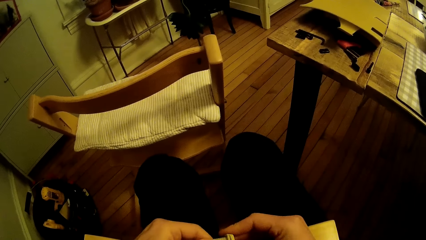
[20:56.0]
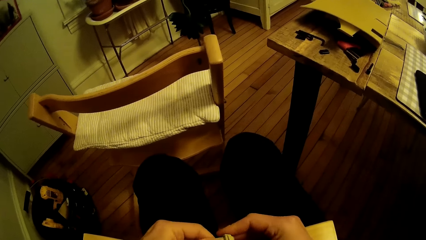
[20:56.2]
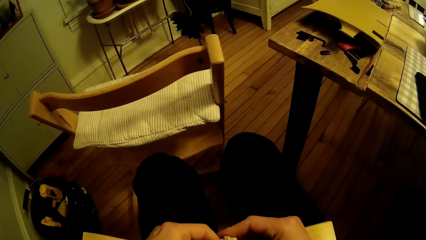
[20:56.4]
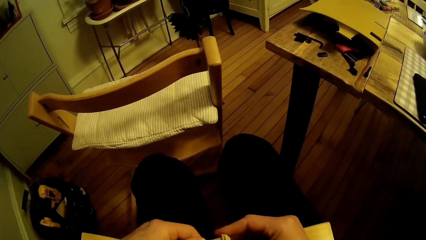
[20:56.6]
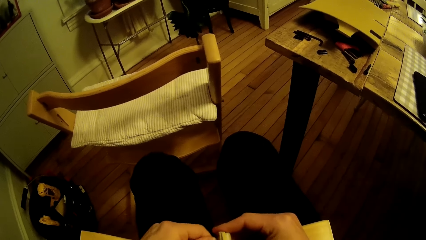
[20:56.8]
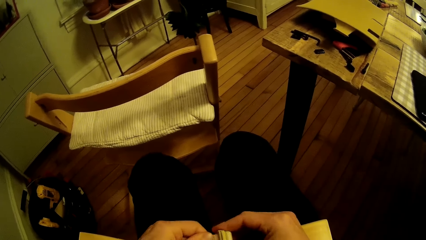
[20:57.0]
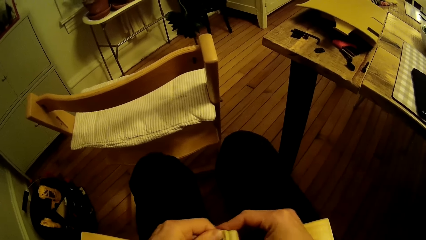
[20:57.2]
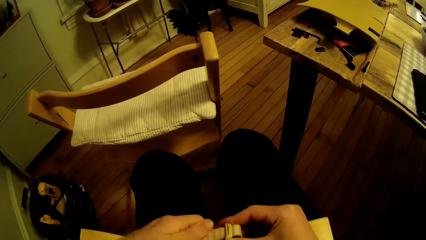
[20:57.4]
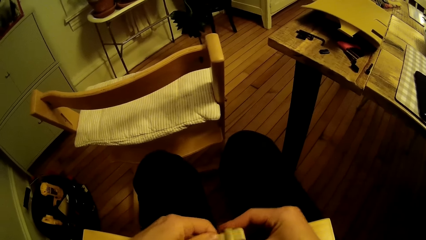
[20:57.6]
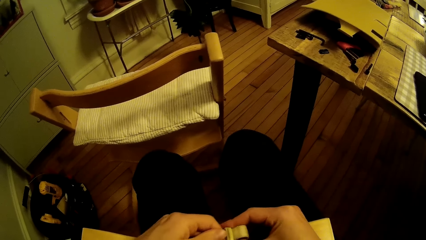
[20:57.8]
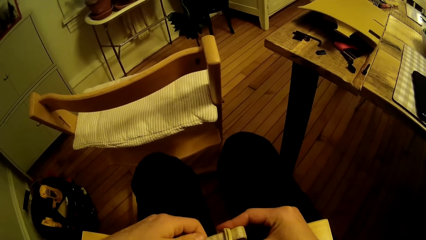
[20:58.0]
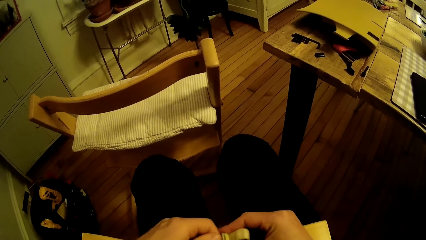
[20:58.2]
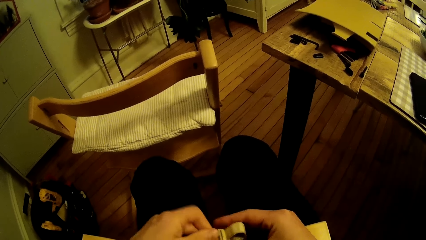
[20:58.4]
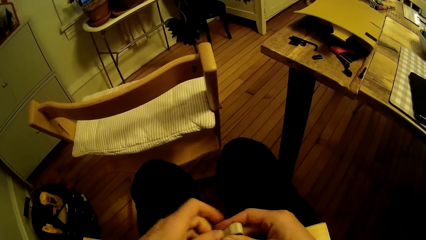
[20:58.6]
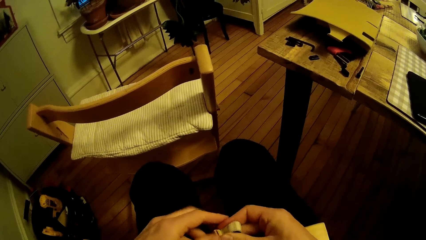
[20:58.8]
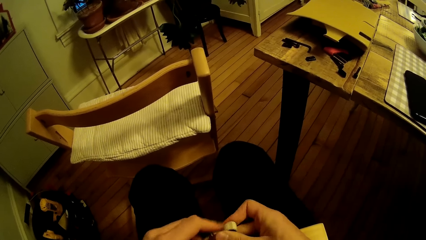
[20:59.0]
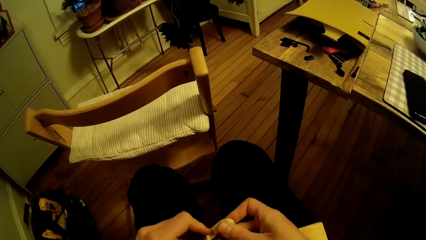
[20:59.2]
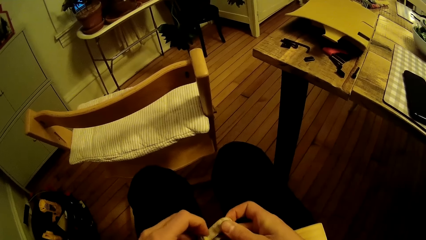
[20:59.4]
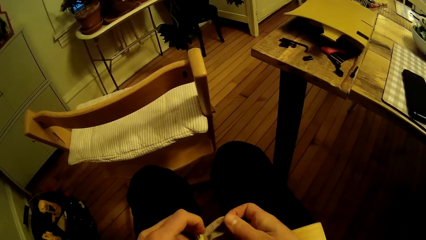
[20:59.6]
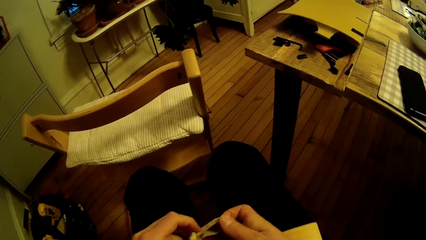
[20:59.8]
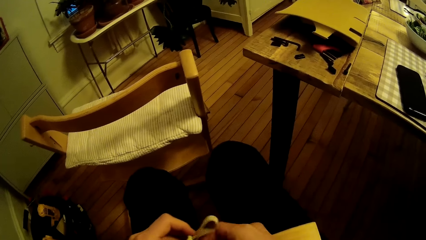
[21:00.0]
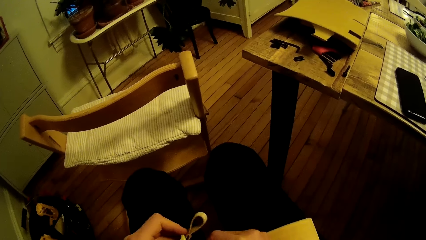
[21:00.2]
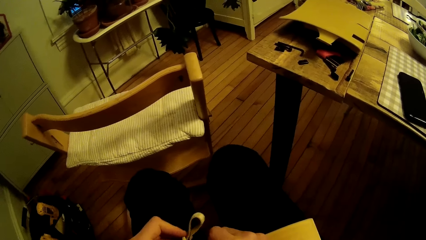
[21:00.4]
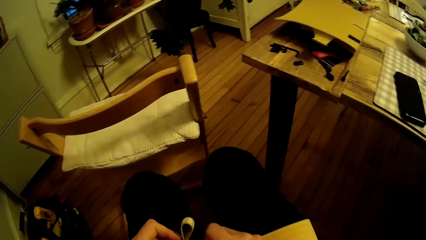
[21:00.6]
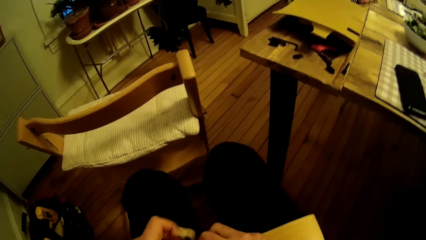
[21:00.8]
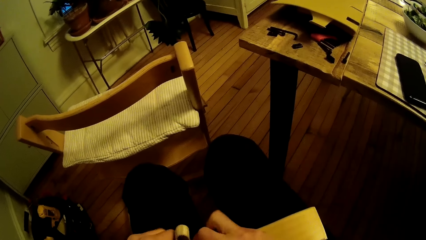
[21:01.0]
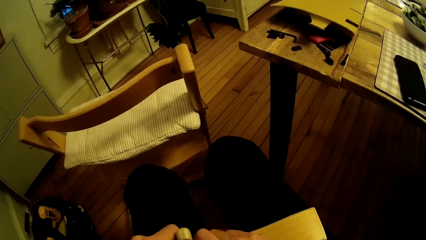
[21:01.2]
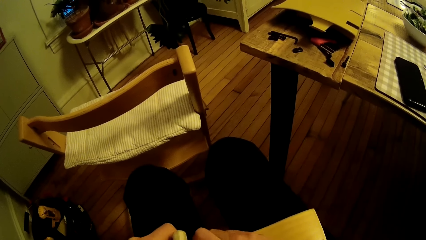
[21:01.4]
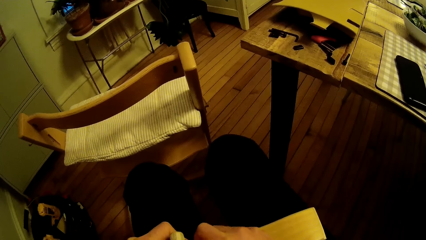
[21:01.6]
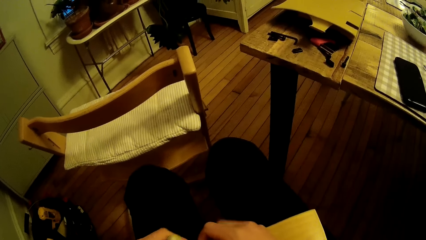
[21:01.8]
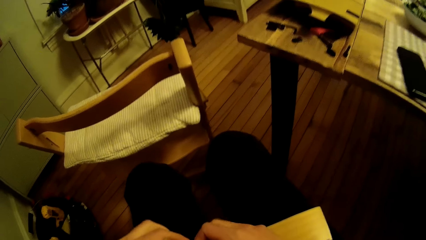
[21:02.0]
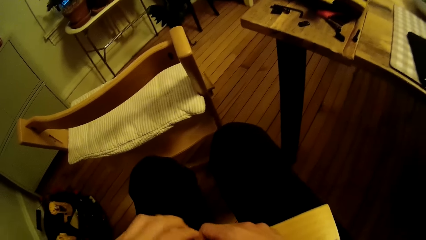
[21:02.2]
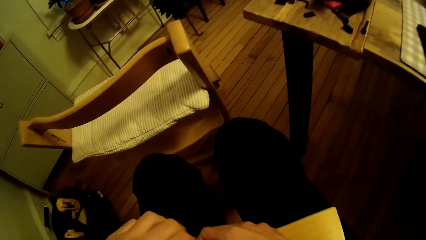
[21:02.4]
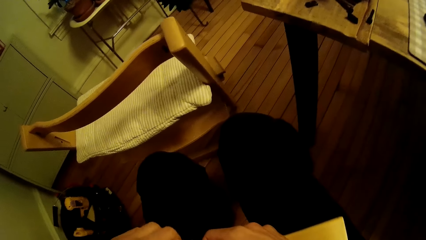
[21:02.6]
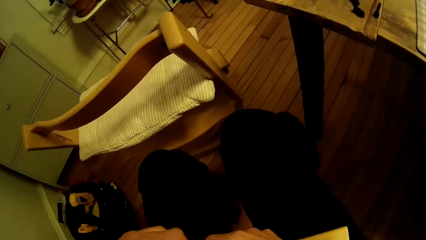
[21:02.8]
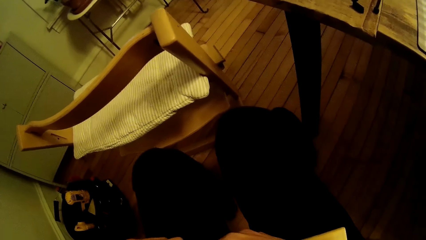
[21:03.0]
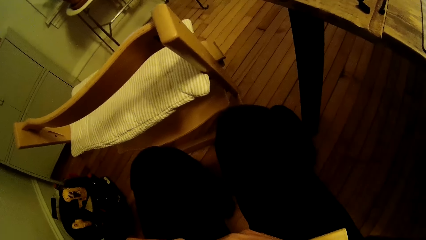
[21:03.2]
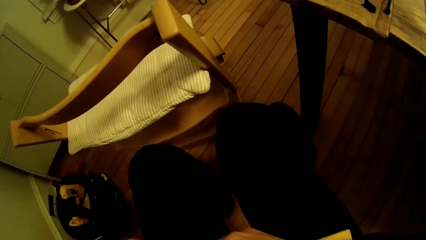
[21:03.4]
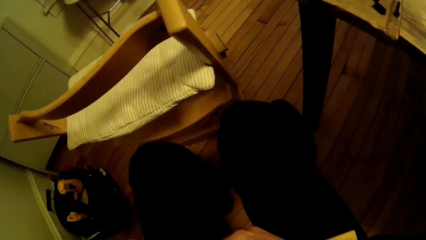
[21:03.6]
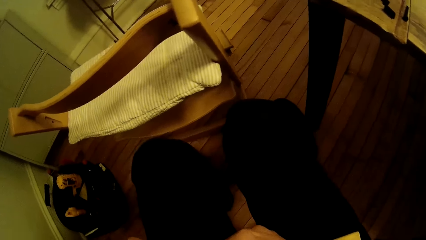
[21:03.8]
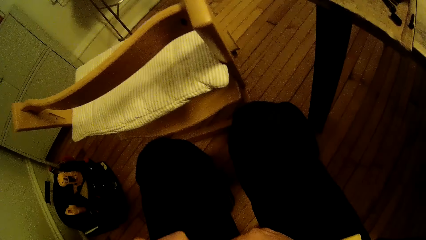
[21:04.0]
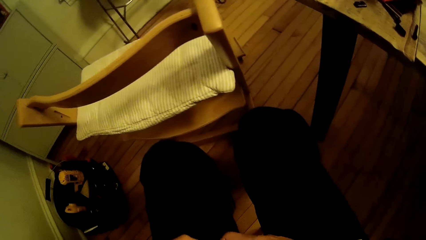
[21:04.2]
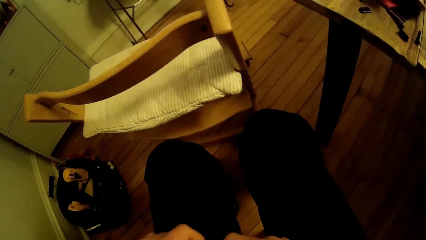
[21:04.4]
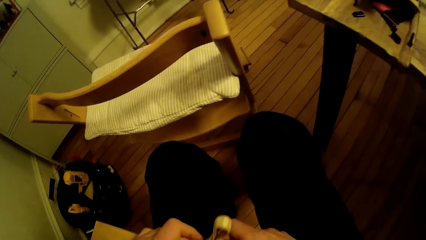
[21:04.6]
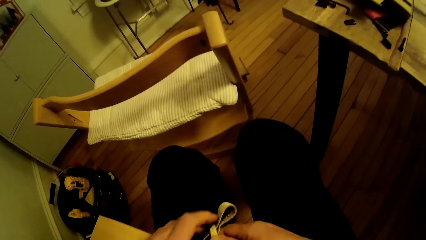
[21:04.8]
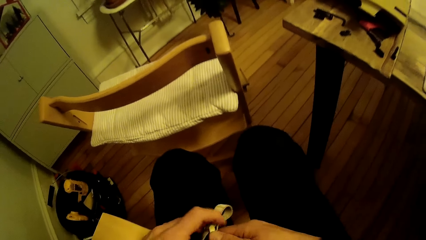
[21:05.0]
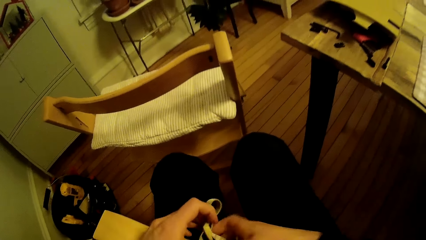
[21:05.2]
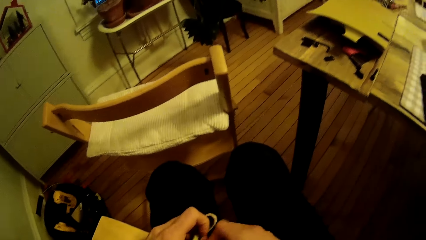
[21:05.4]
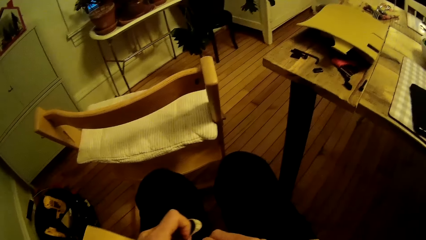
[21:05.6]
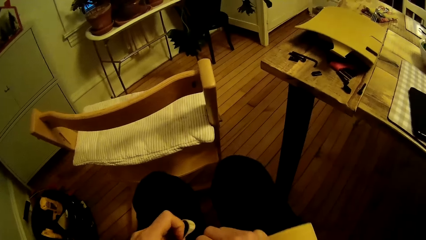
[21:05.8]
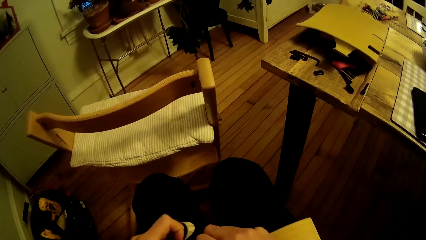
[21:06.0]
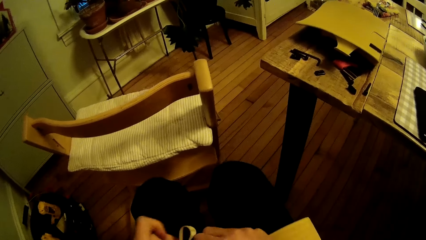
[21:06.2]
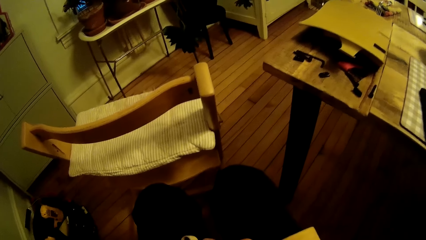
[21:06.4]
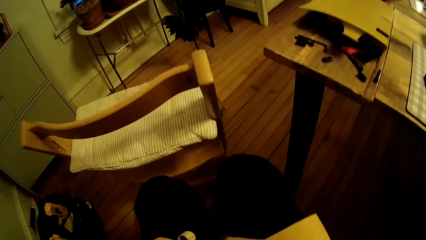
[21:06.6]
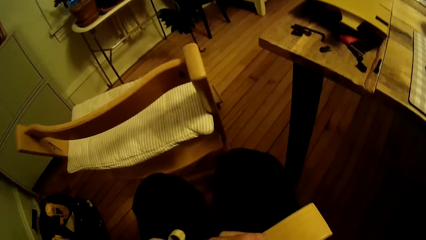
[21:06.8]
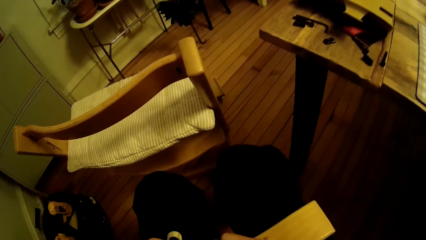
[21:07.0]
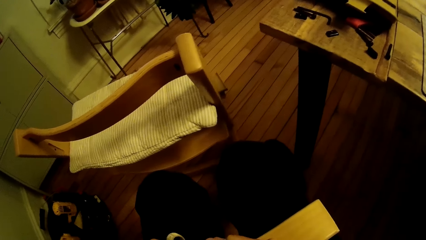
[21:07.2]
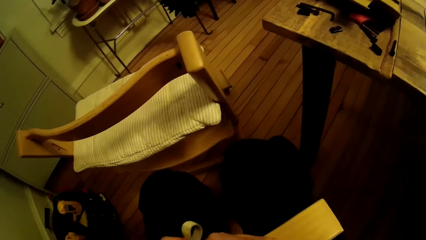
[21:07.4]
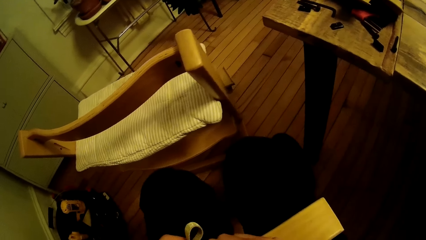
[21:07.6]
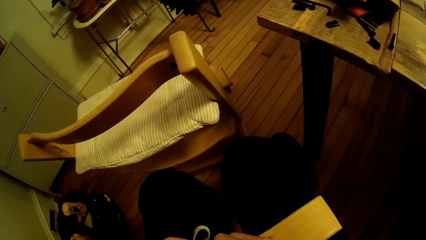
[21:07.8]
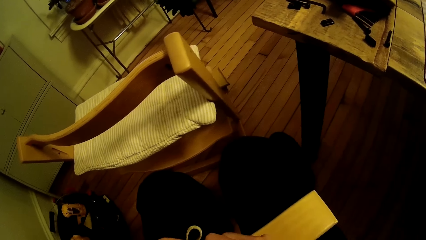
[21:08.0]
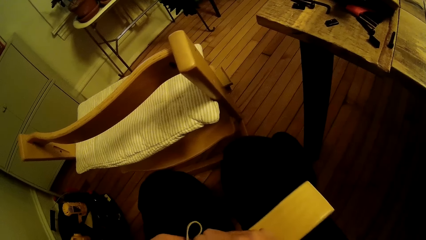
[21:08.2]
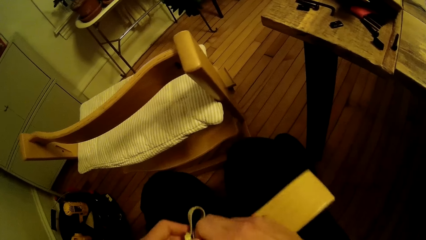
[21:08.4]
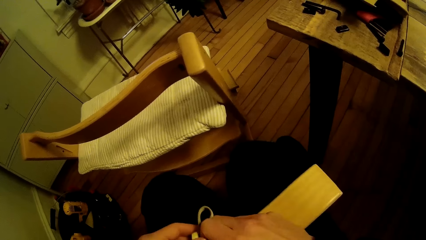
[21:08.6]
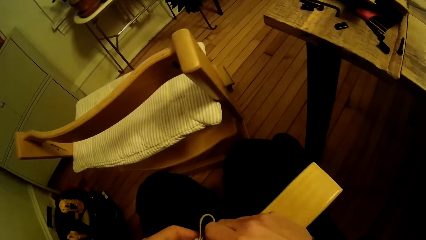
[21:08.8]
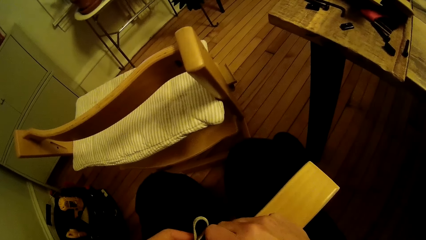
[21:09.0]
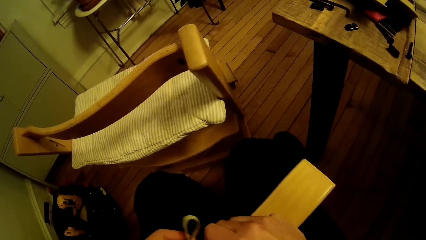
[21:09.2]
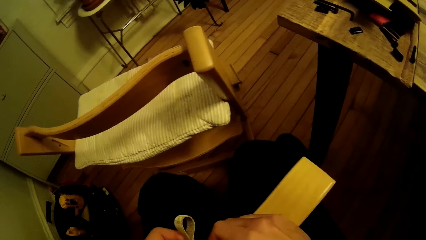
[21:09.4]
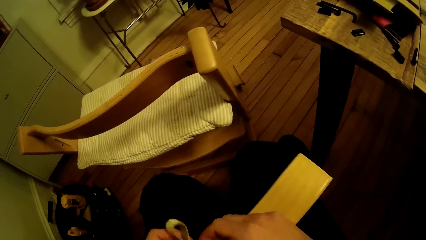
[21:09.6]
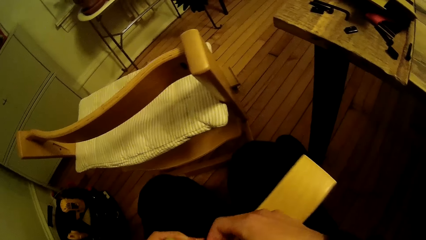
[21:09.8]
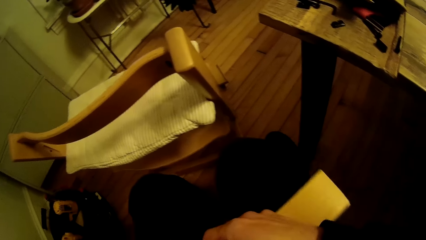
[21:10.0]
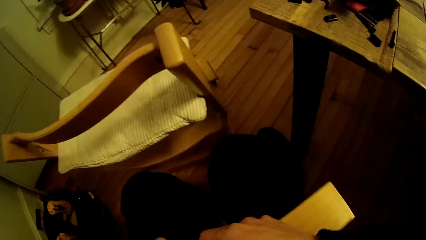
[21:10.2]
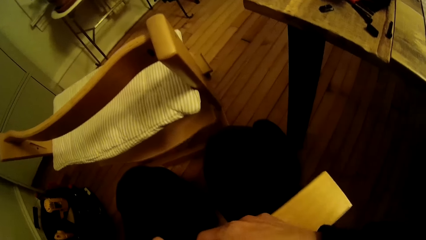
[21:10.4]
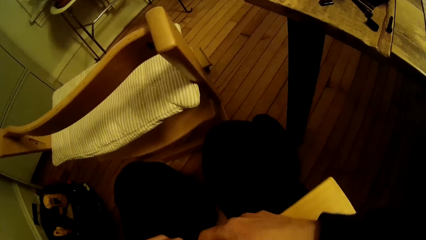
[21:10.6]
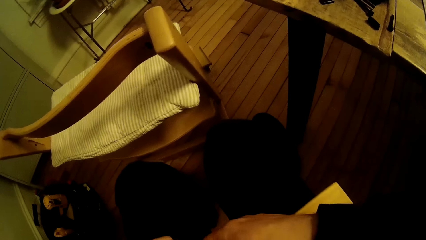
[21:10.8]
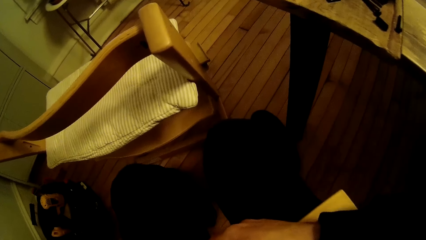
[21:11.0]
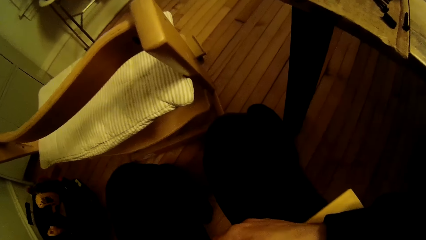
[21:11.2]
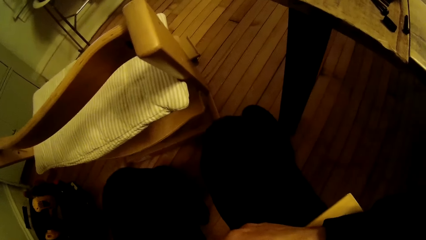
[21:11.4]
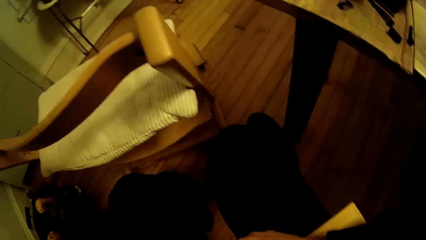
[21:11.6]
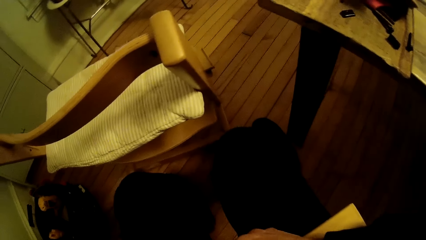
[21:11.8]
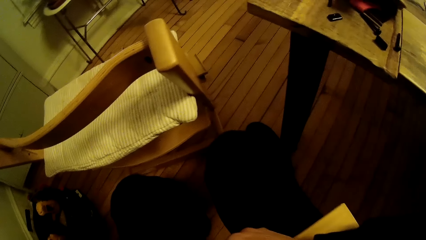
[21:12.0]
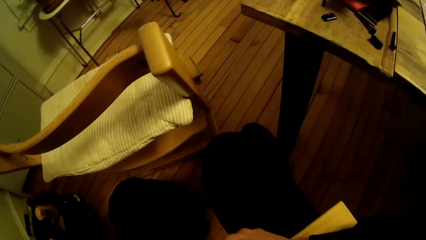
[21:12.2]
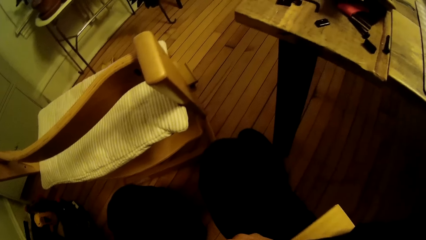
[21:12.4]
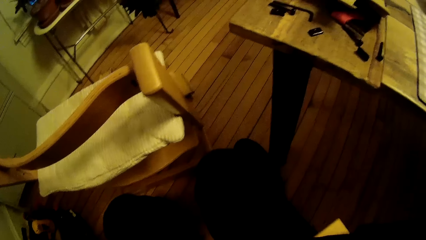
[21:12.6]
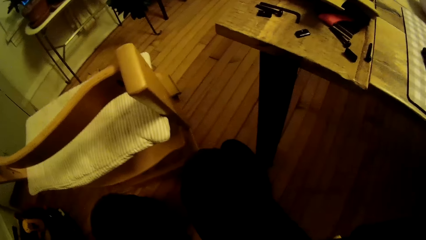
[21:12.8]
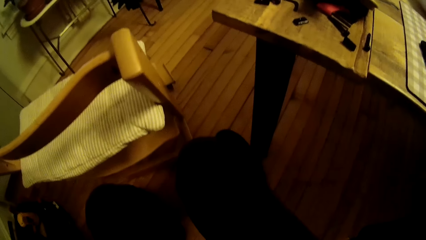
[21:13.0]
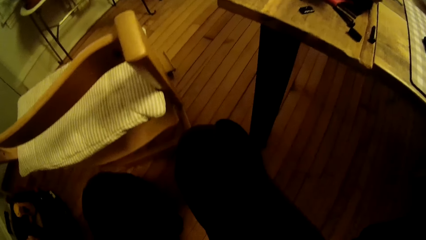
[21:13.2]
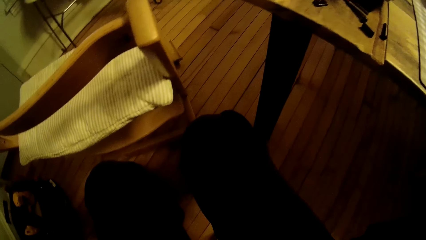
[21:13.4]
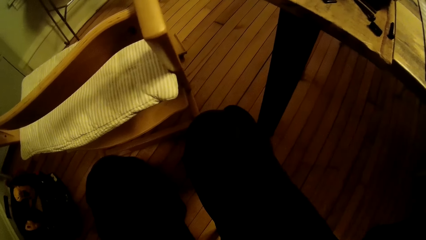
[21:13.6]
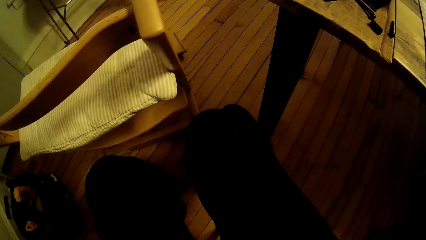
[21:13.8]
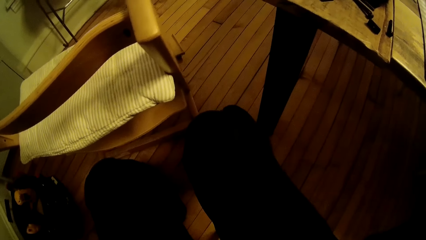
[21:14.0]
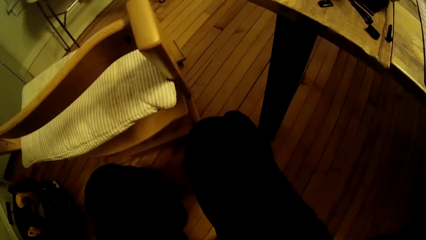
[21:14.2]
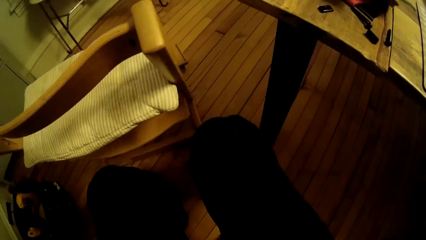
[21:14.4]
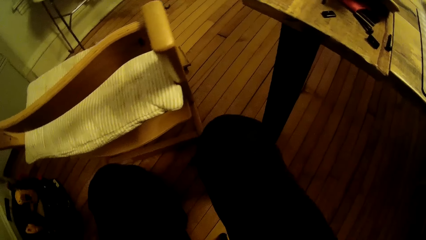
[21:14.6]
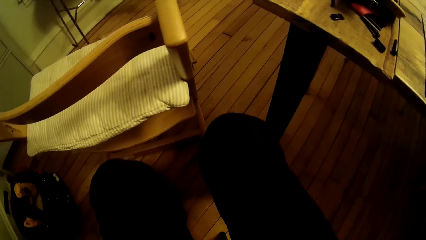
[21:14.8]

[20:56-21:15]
The camera wearer ties a rope to a buckle. They adjust the belt. They move a wood. They tie the rope with the buckle on the wood. They move the wood.
